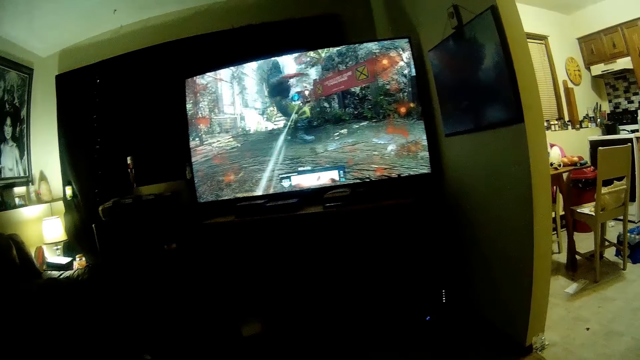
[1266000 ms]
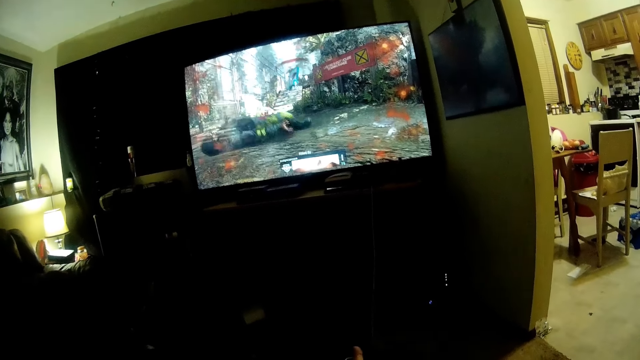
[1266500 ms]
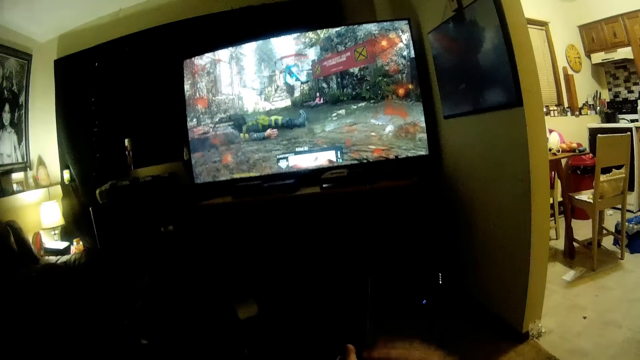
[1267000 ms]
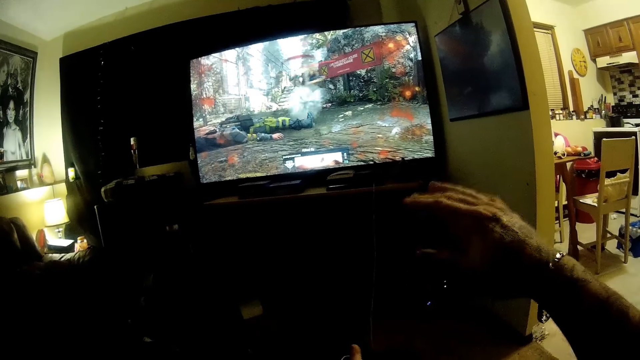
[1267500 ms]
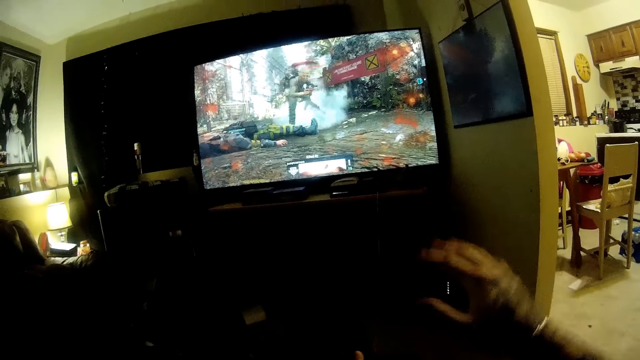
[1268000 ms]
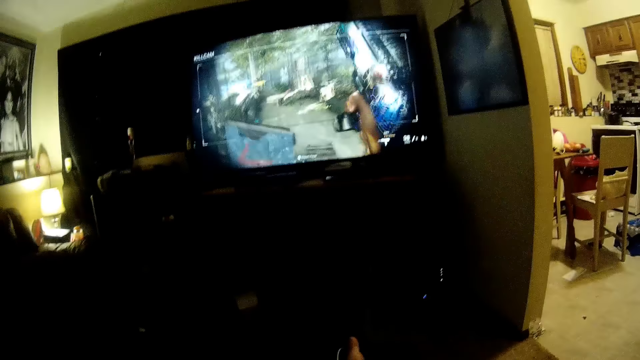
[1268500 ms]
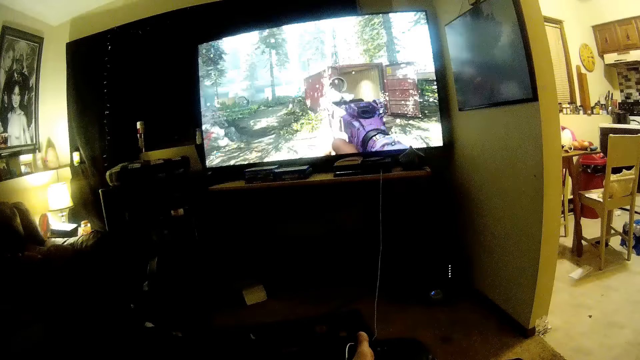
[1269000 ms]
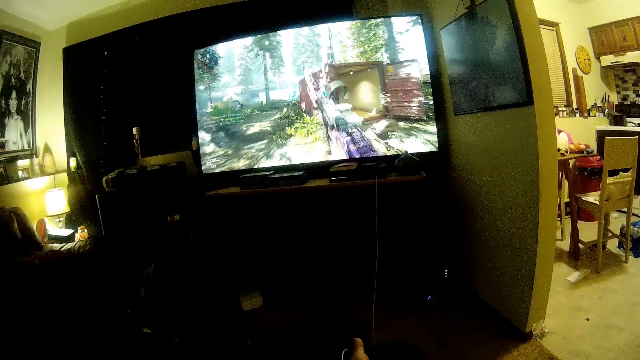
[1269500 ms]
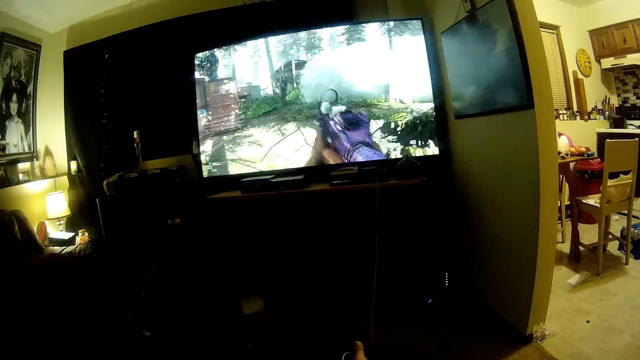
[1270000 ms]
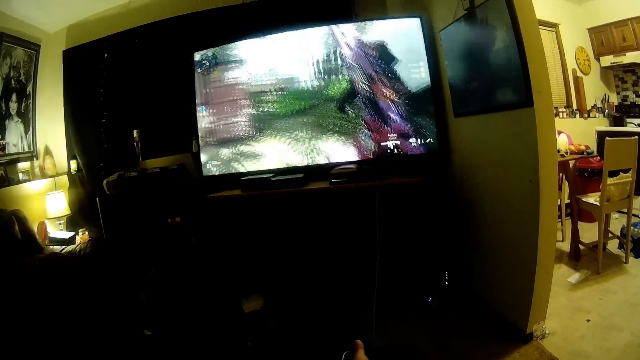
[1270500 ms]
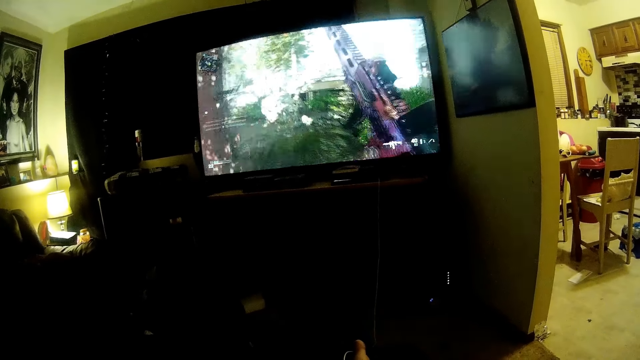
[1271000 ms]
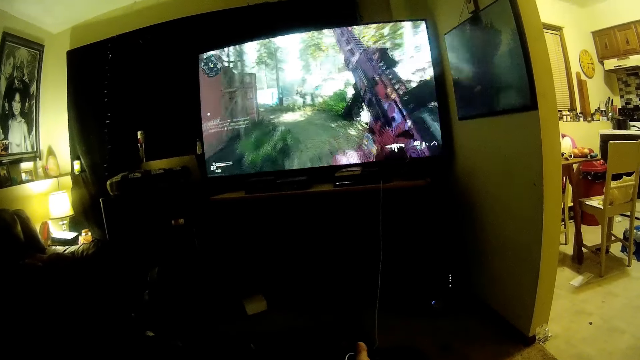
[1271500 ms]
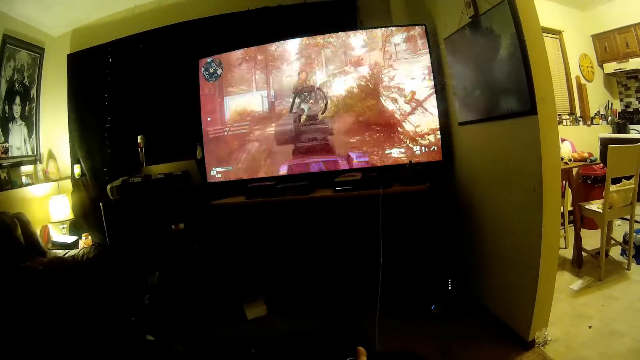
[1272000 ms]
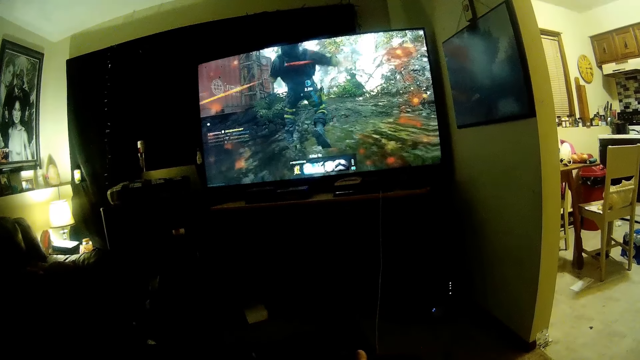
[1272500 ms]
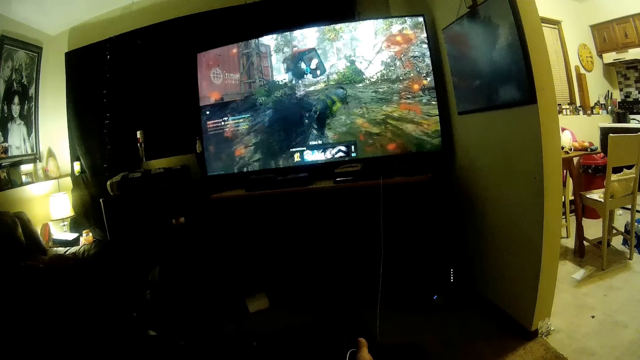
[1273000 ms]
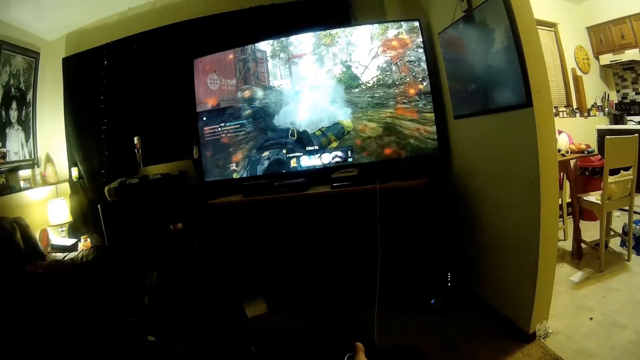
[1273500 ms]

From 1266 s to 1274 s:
The camera wearer raises his right hand. He shakes his right hand. He lowers his right hand. He plays a video game with the game console.

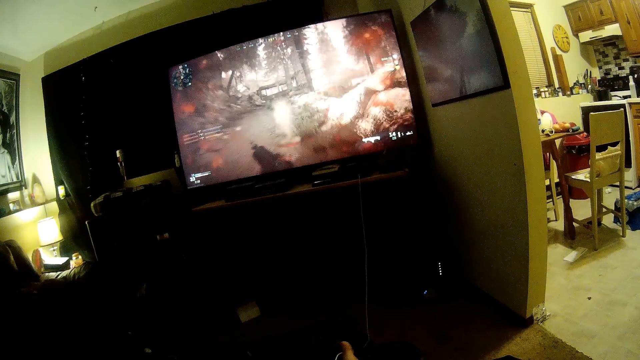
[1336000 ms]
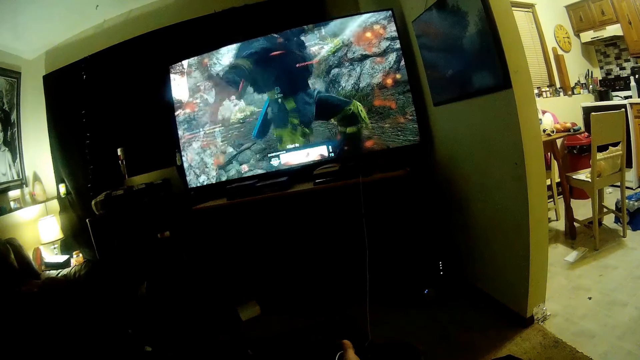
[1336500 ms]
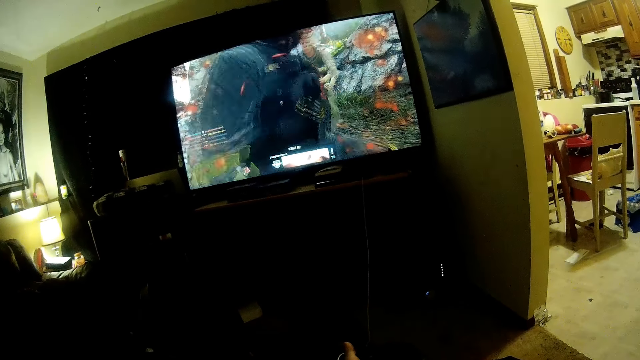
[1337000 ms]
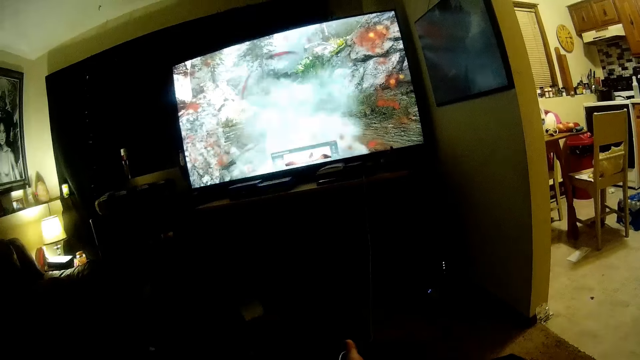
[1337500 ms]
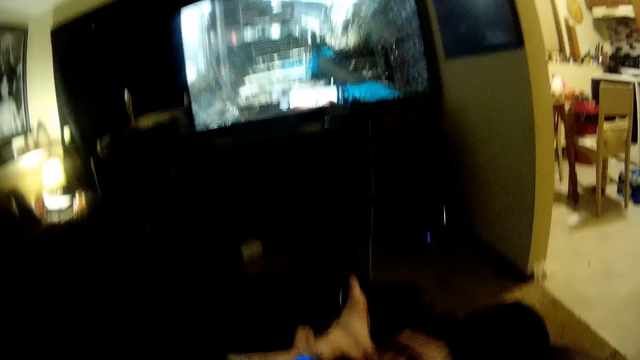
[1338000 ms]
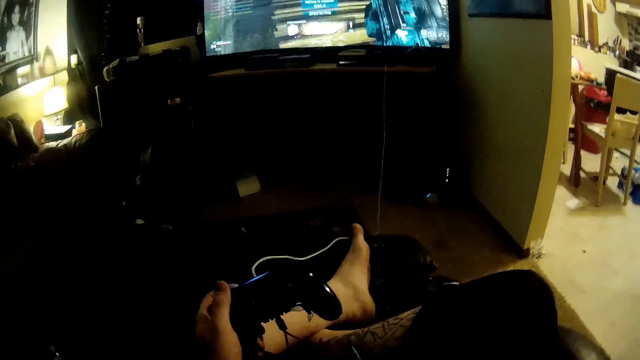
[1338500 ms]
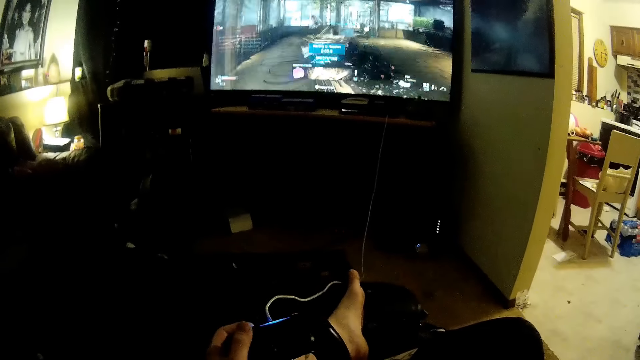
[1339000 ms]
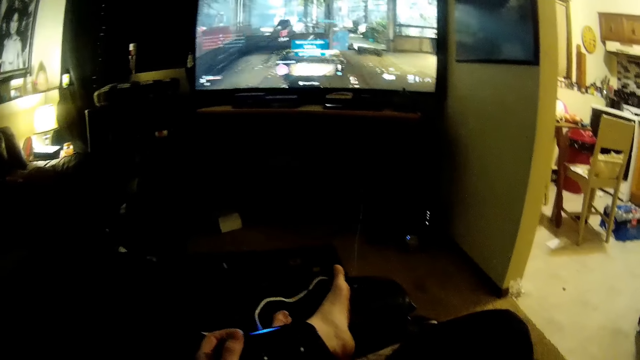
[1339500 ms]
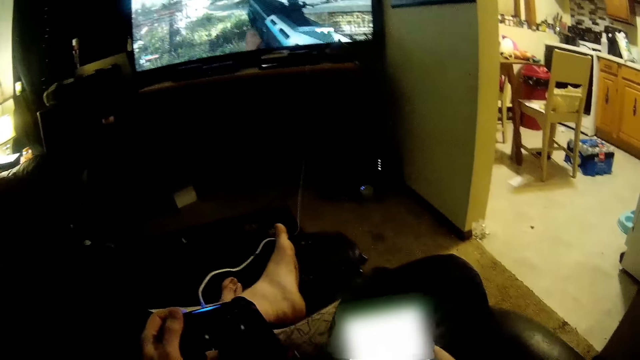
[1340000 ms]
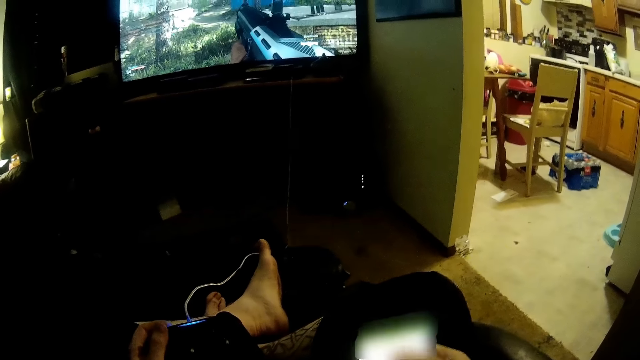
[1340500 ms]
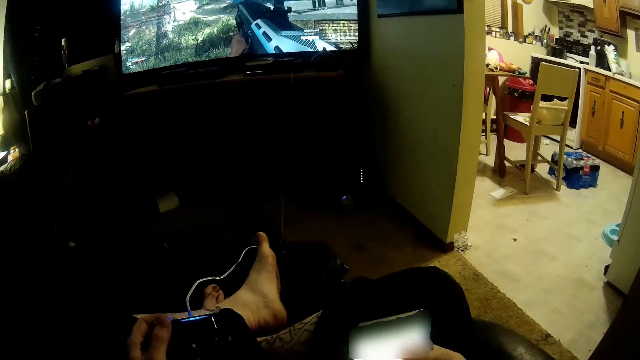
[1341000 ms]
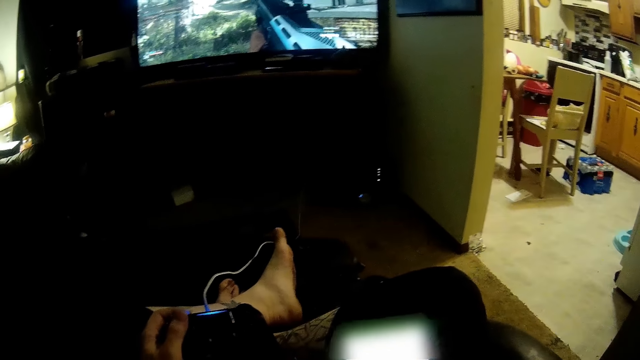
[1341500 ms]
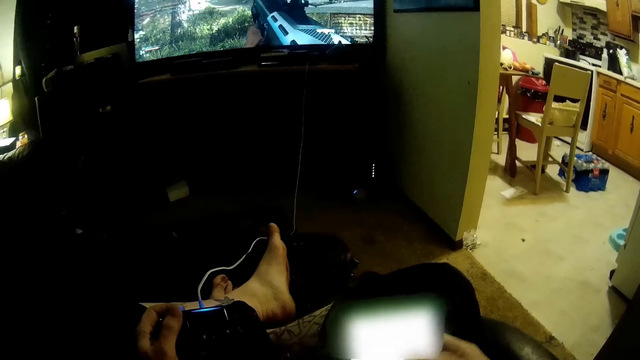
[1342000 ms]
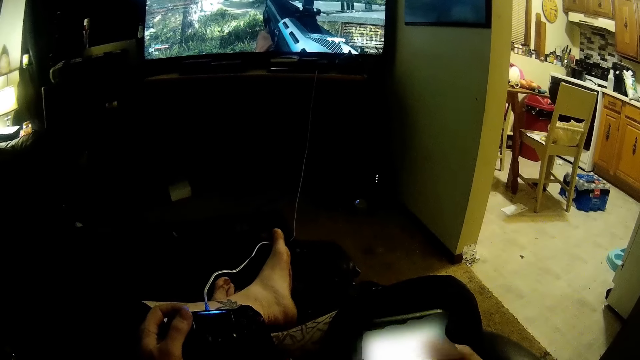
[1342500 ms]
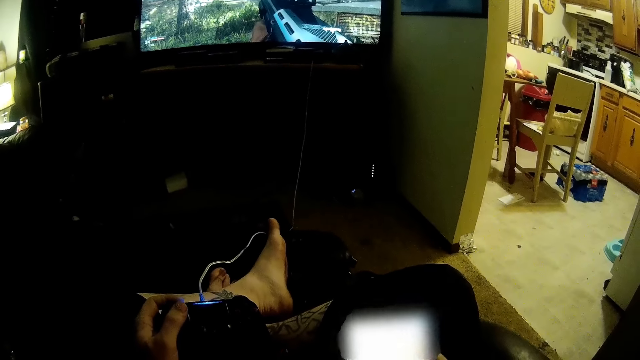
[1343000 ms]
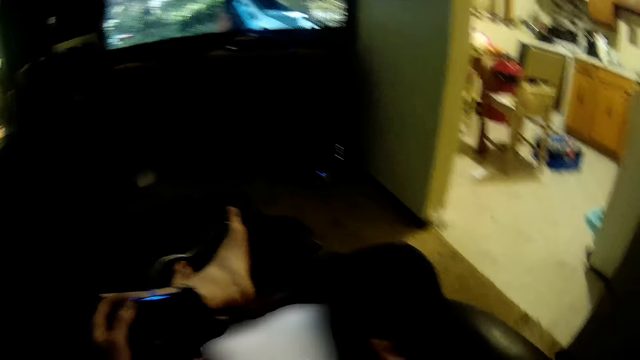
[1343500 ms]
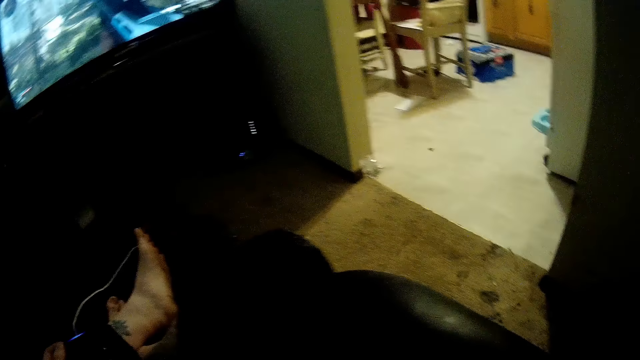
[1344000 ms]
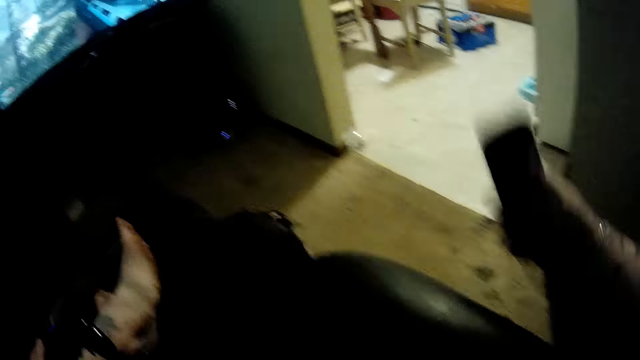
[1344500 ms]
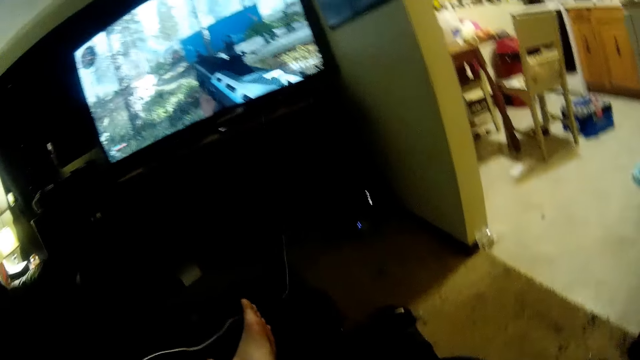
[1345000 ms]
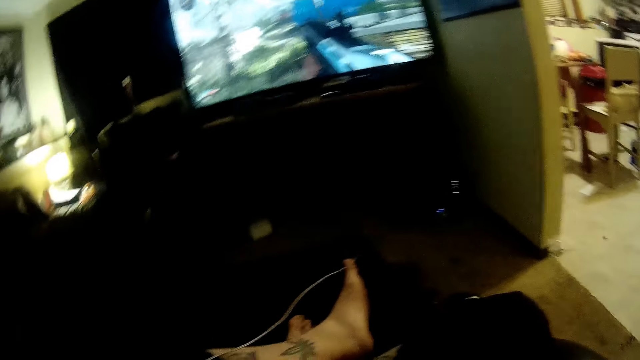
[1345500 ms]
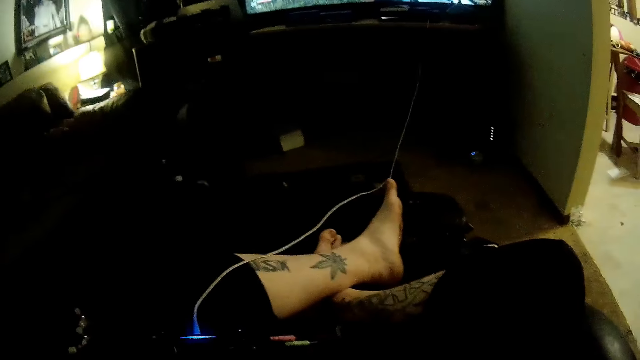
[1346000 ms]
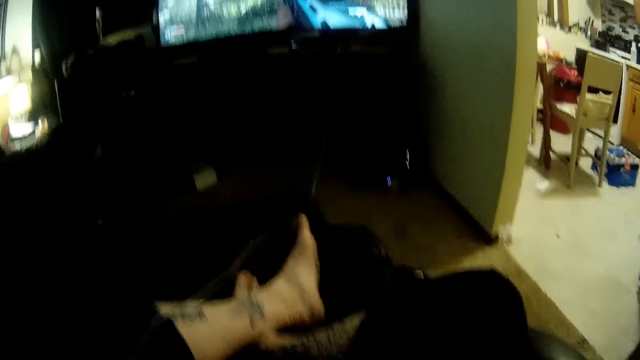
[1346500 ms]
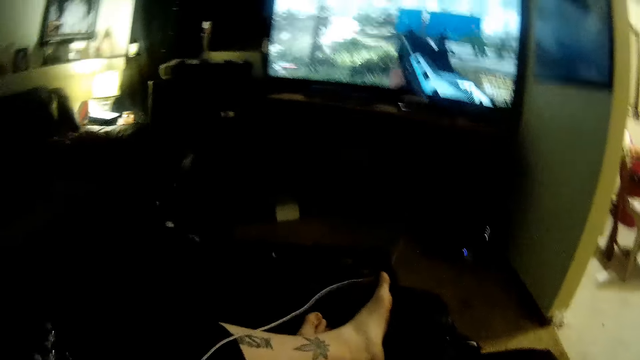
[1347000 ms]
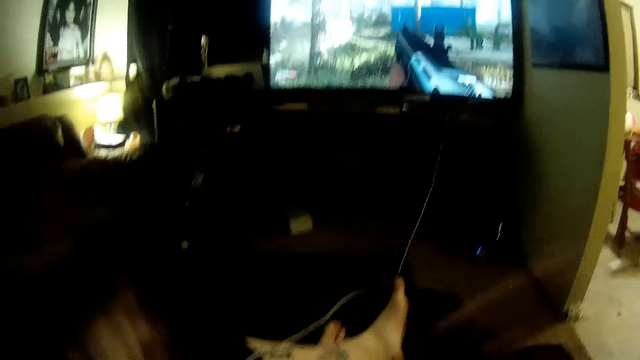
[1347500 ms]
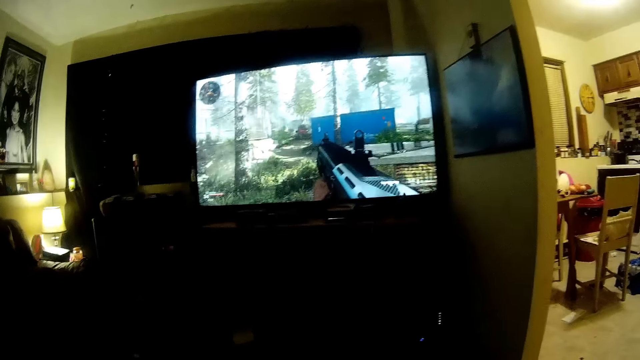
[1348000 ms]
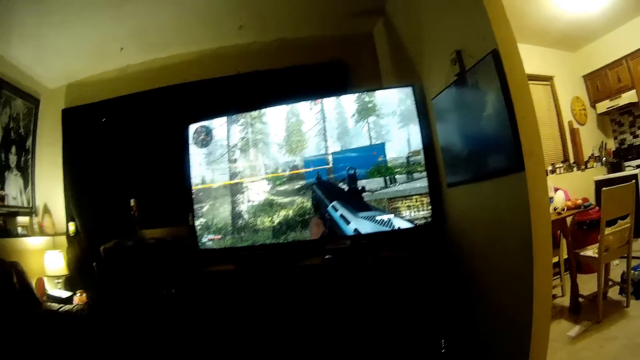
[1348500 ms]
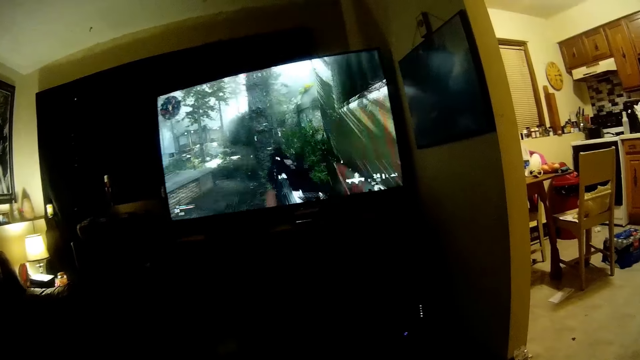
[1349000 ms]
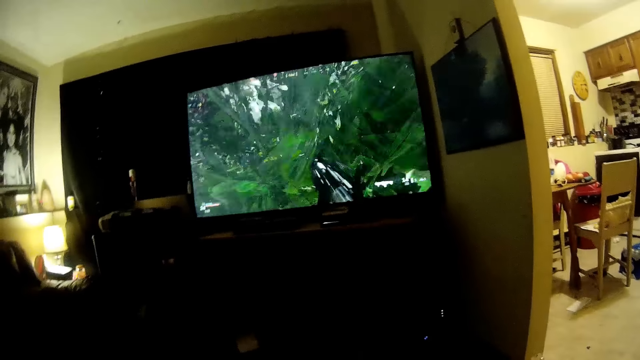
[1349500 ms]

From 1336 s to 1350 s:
The camera wearer picks up a phone on his lap with his right hand. He scrolls through the screen of the phone in his right hand. He drops the phone in his right hand on the ground. He raises his right hand towards his head. He raises his left hand towards his head. He adjusts the camera on his head. He lowers his hands on the game console. He plays a video game with the game console.
